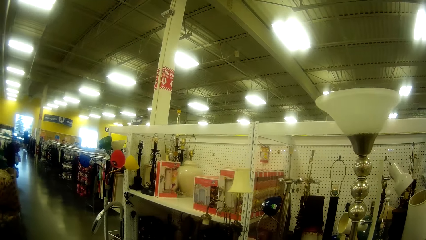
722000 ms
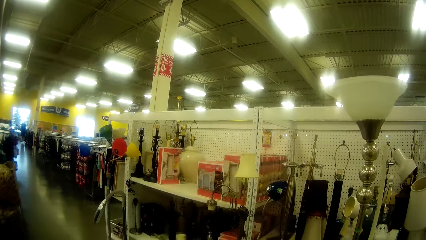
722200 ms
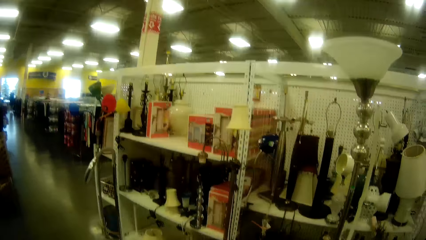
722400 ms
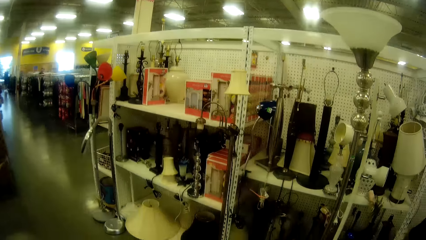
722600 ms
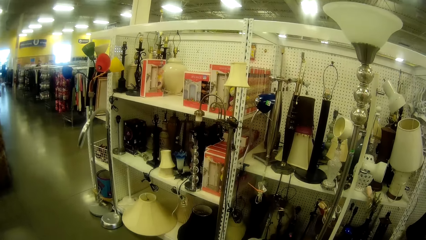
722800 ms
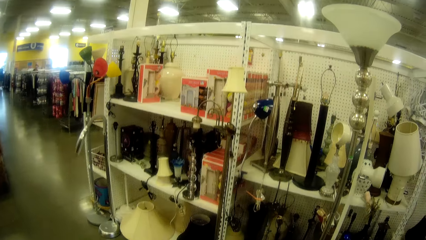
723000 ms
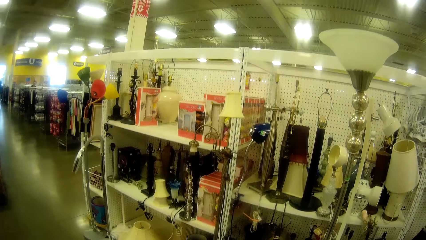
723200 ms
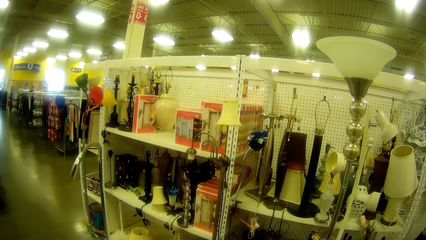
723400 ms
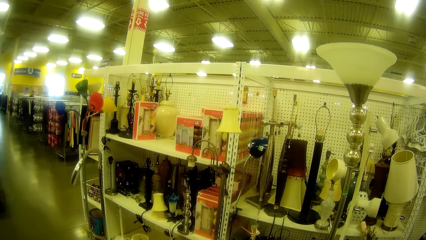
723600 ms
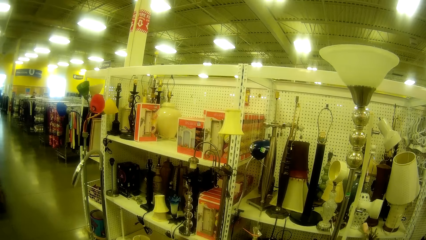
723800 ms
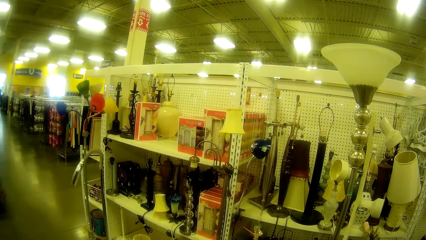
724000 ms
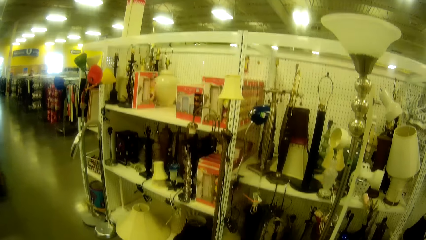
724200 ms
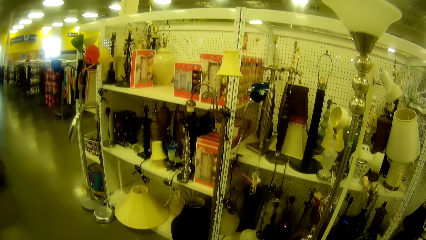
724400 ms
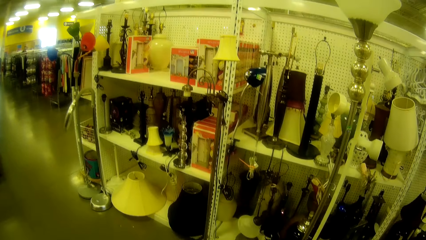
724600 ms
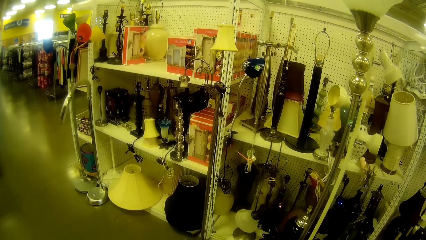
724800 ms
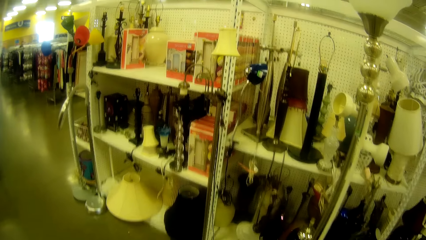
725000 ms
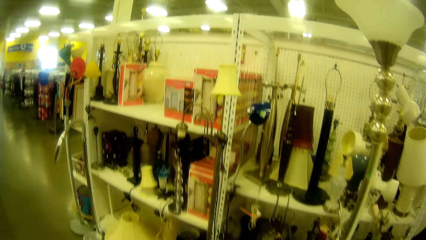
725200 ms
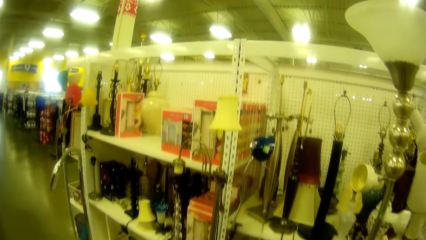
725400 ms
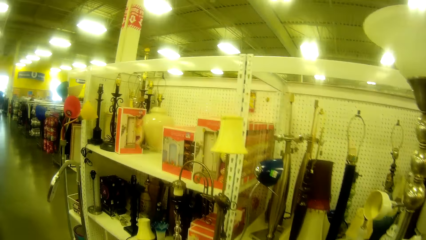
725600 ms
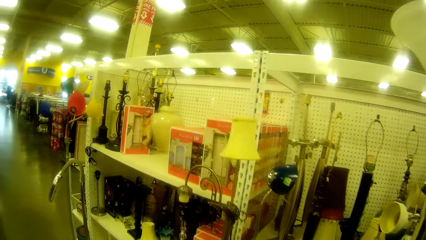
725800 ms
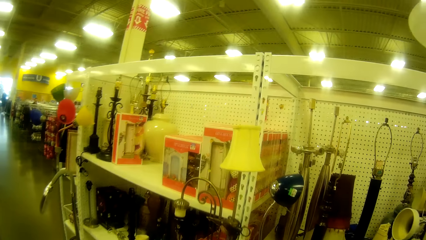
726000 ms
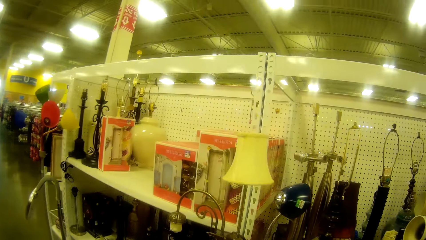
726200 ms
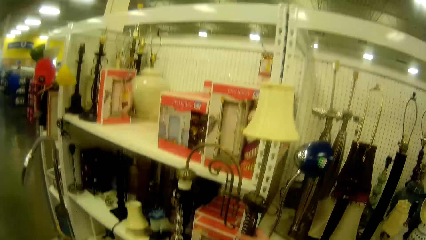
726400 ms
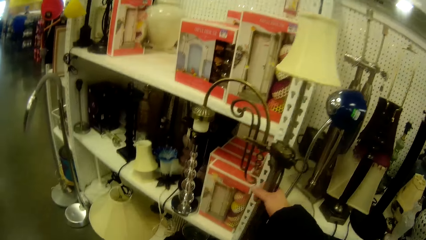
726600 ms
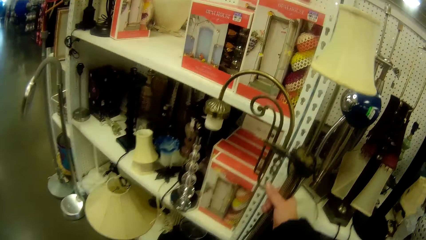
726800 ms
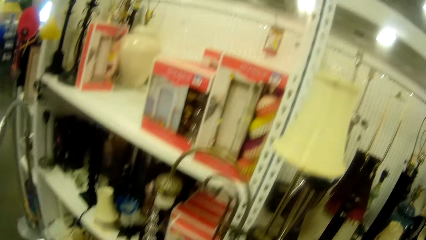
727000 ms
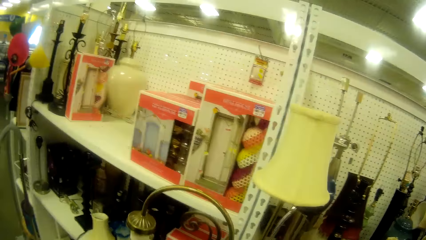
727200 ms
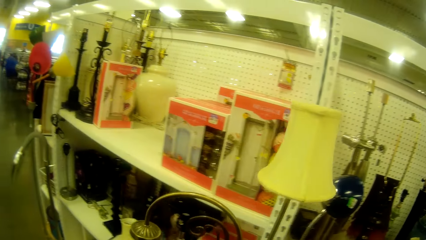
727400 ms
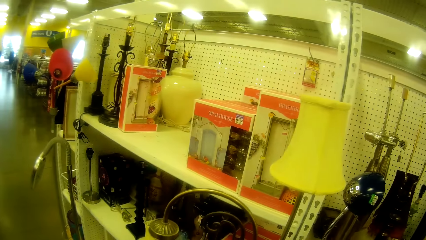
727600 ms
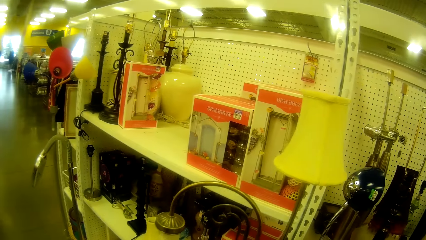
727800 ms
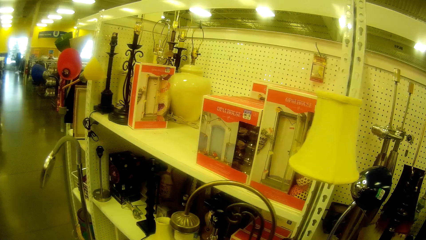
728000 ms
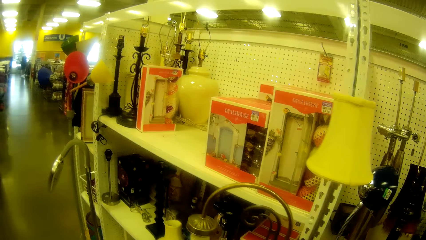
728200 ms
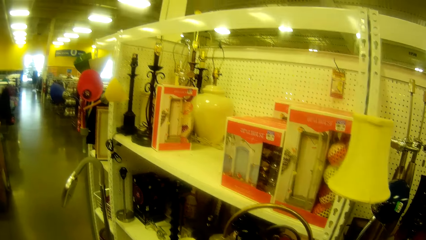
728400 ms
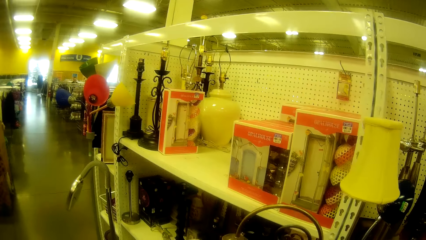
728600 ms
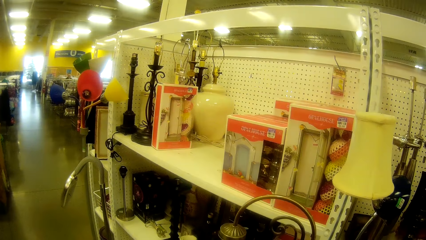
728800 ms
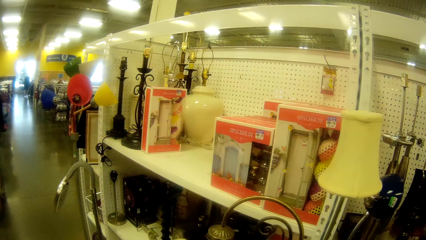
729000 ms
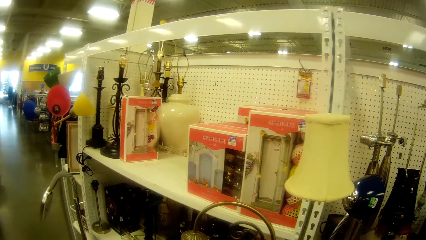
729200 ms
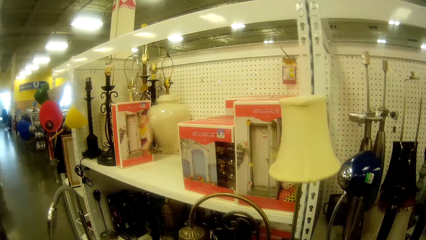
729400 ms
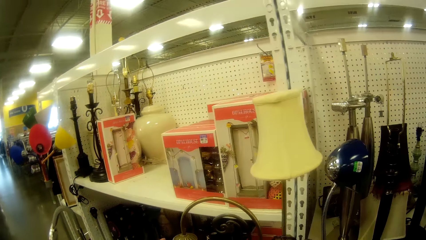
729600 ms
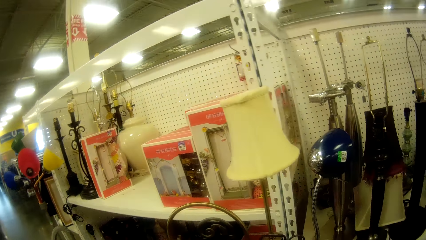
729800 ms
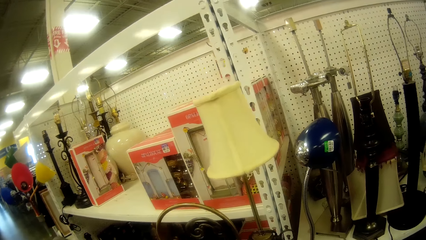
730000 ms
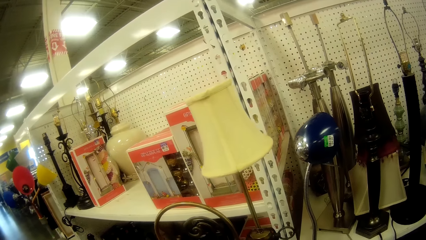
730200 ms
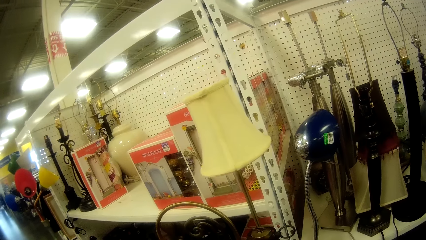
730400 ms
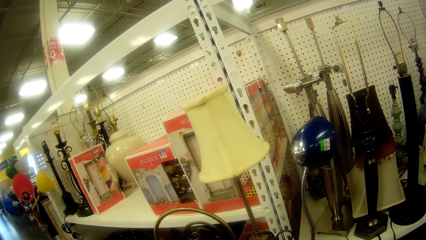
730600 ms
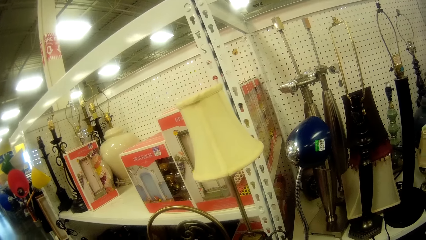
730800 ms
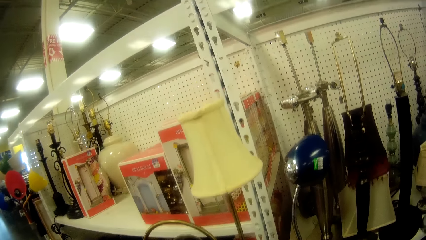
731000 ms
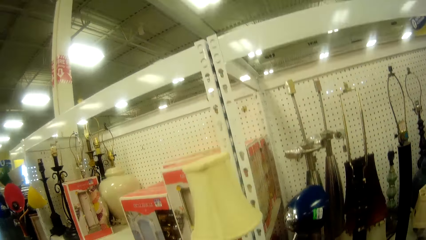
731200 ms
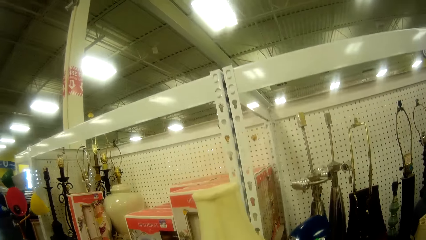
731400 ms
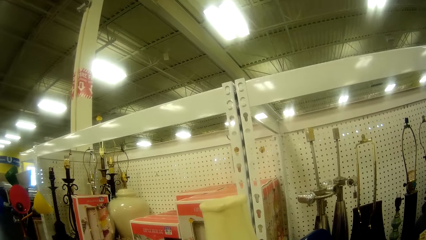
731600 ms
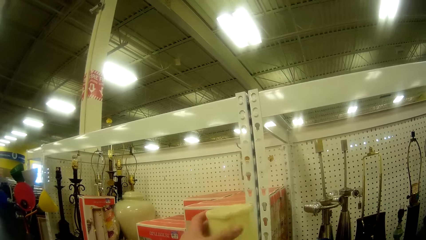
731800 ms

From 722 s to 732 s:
The camera wearer holds the lampstand.

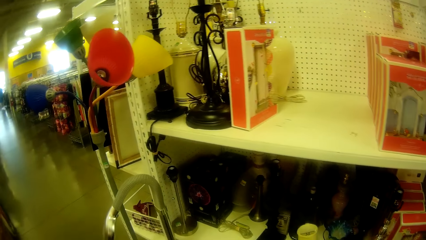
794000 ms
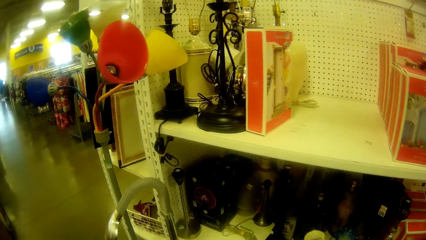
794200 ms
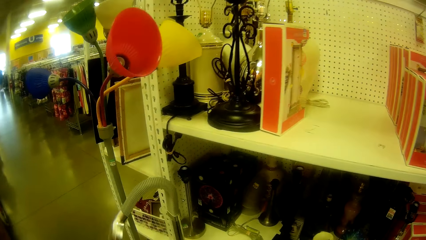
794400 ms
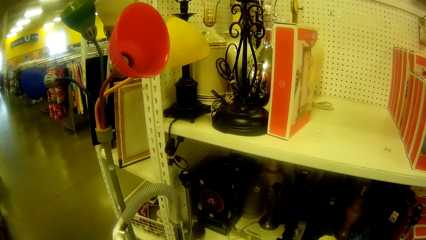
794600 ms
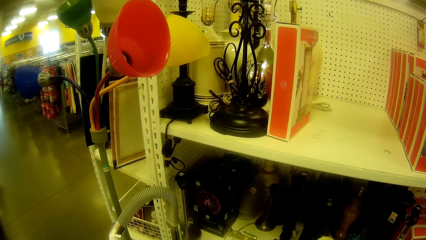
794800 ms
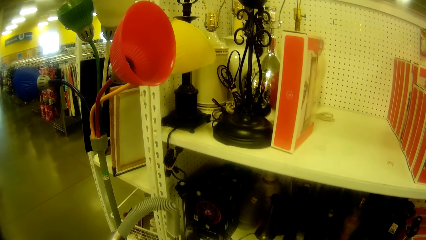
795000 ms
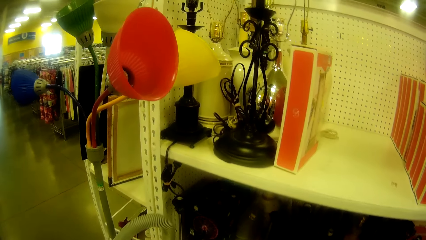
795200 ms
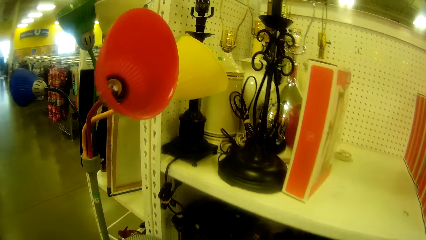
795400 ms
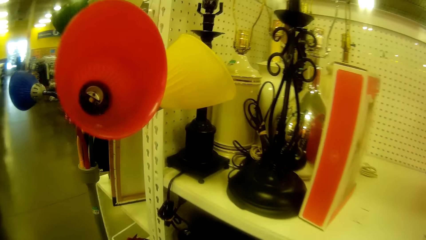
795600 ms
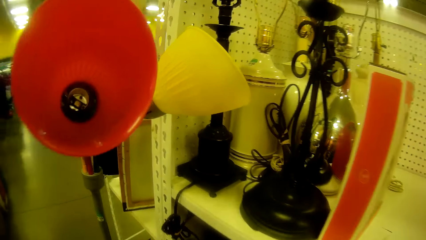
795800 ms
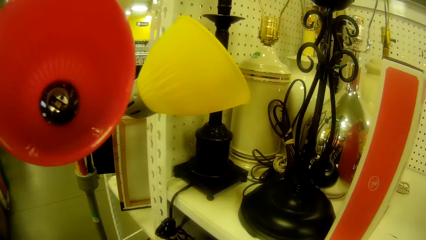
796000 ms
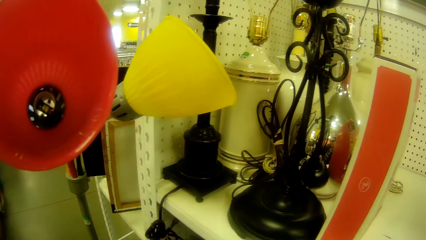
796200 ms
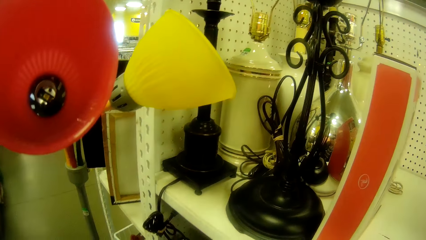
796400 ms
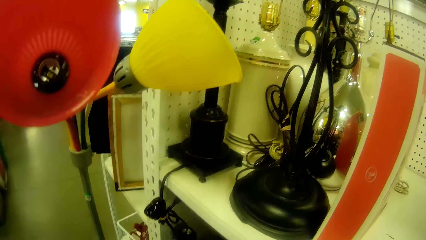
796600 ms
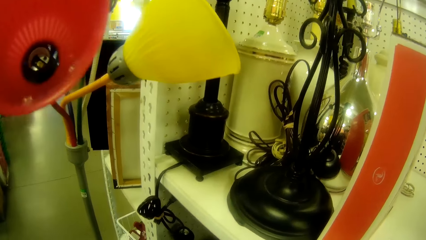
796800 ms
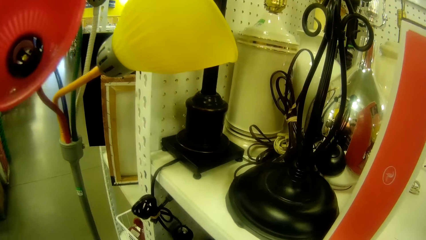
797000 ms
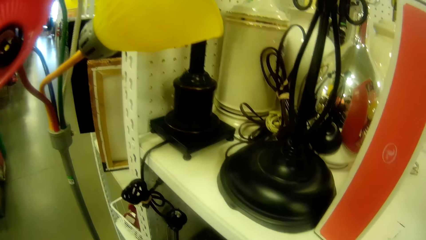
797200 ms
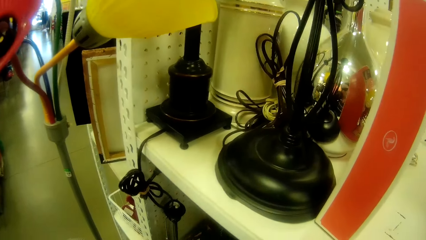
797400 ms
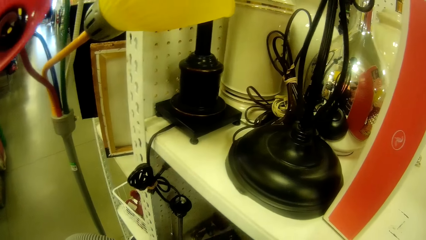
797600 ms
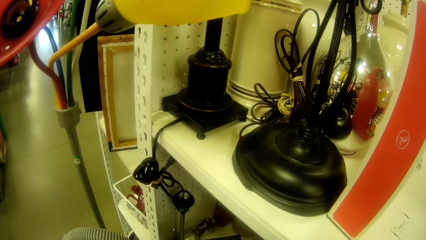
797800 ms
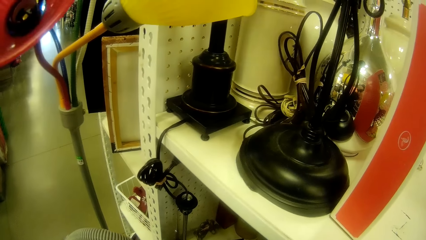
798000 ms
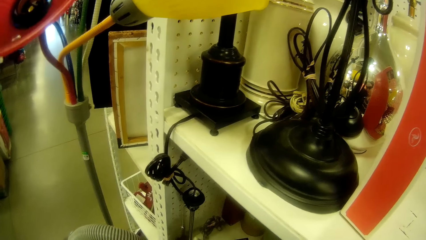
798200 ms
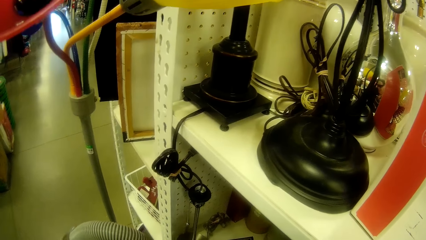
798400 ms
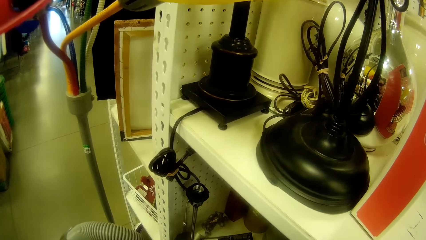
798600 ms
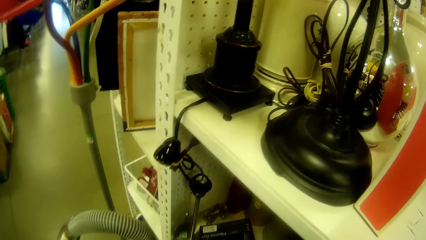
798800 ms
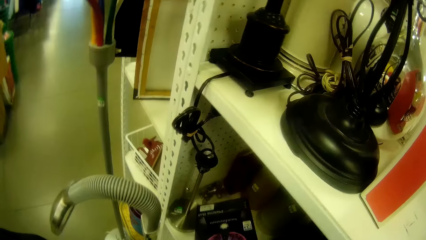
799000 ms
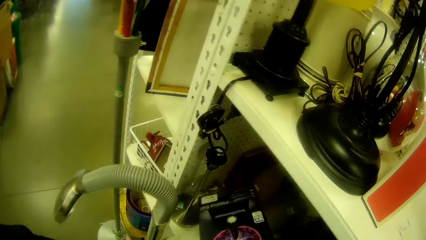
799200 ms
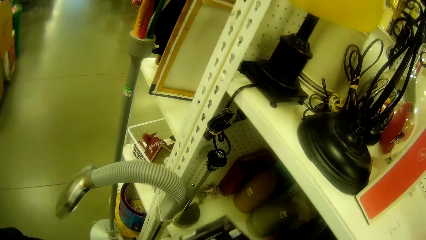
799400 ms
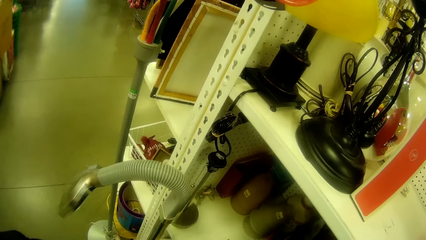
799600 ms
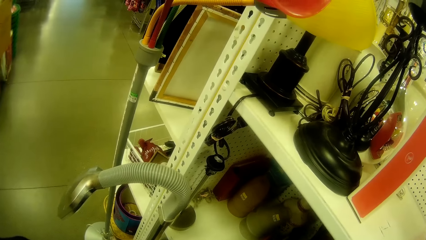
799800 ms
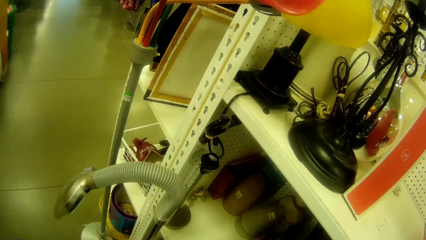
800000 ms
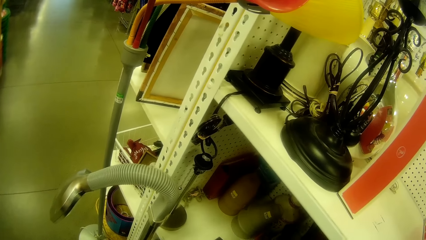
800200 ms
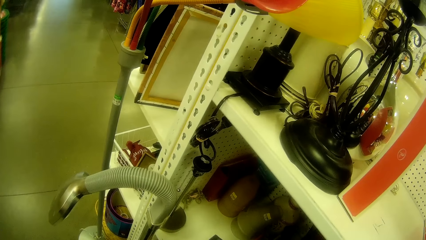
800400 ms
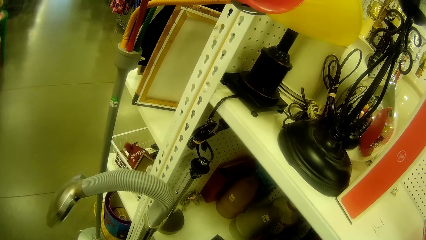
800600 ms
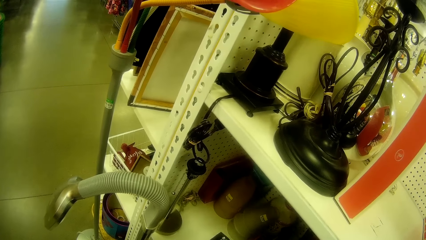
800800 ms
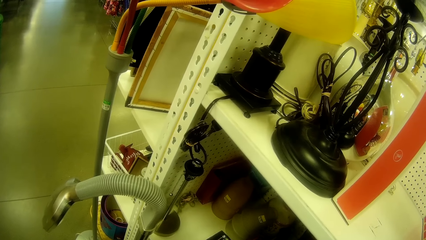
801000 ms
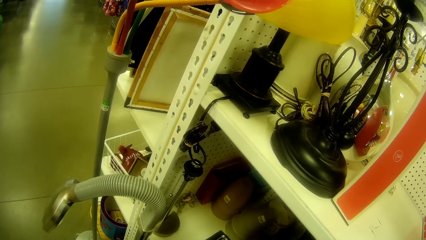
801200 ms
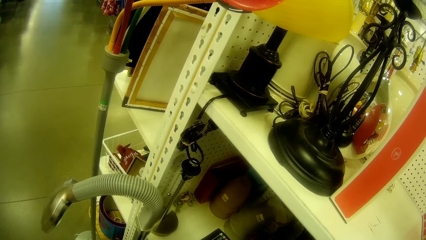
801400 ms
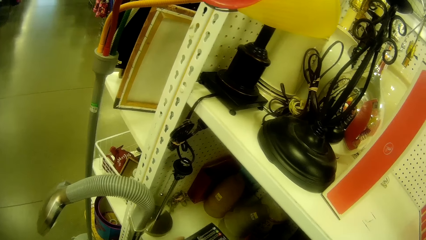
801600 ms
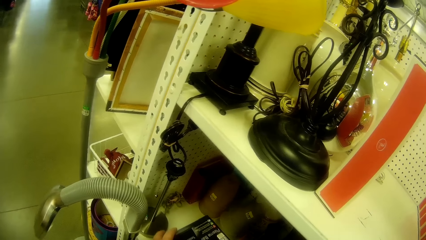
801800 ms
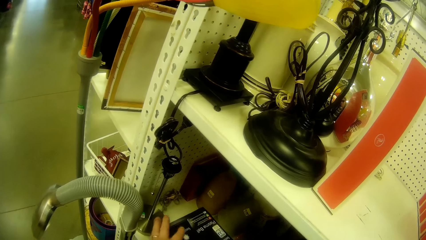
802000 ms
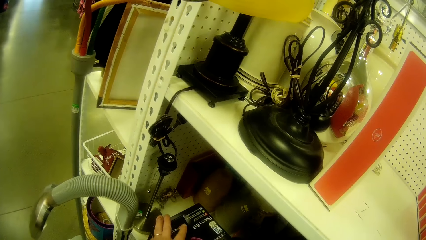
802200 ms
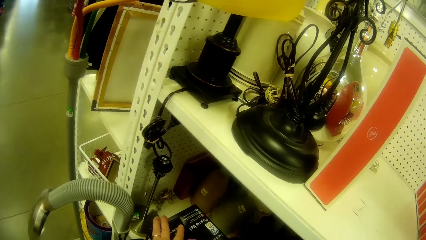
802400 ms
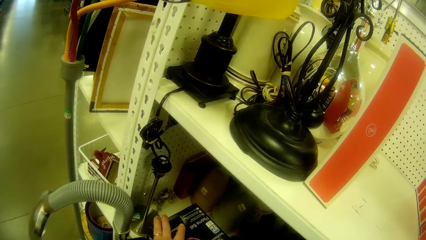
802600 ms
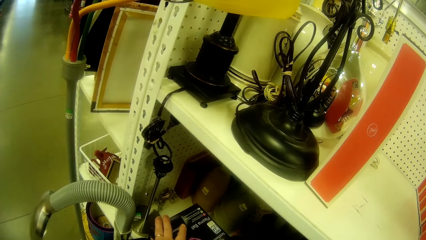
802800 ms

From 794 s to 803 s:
The camera wearer looks at the shelf. They look at the bulb.
